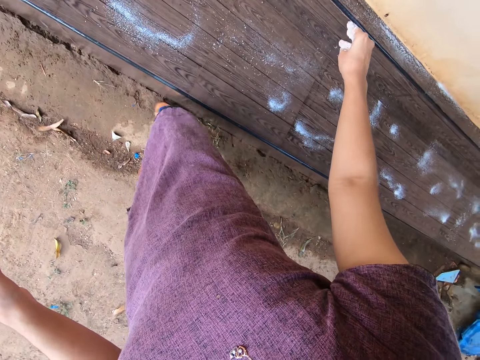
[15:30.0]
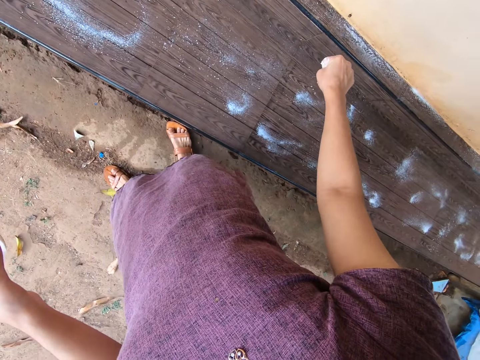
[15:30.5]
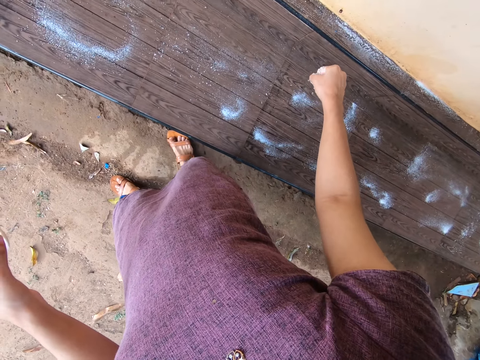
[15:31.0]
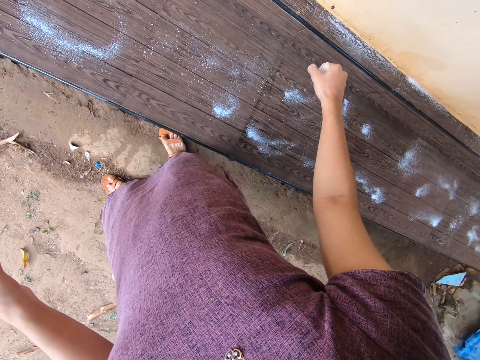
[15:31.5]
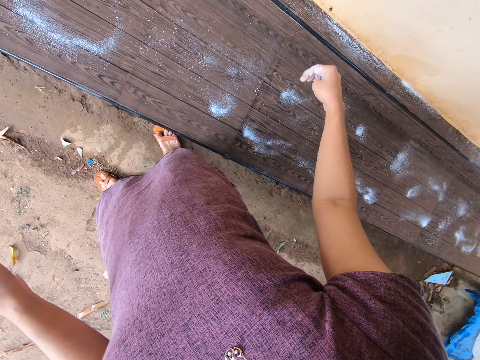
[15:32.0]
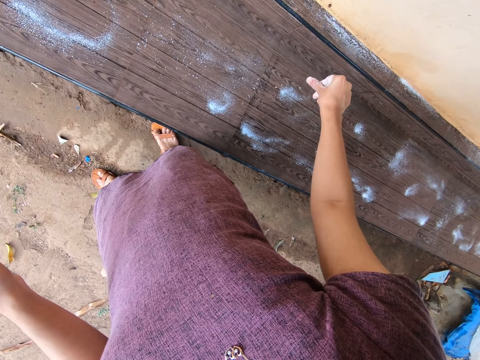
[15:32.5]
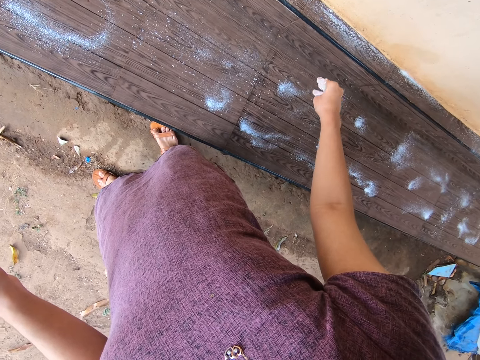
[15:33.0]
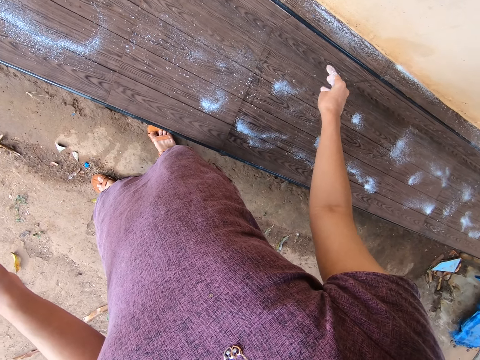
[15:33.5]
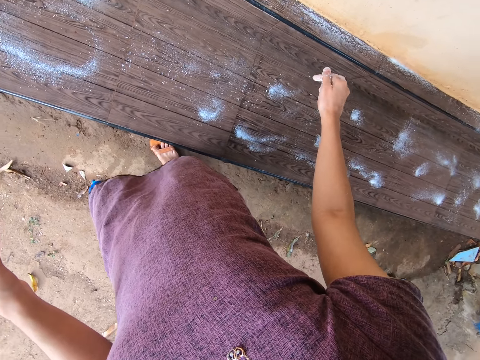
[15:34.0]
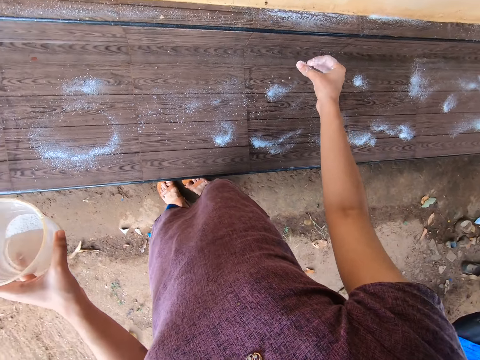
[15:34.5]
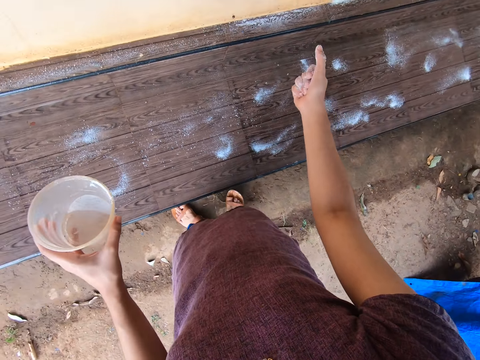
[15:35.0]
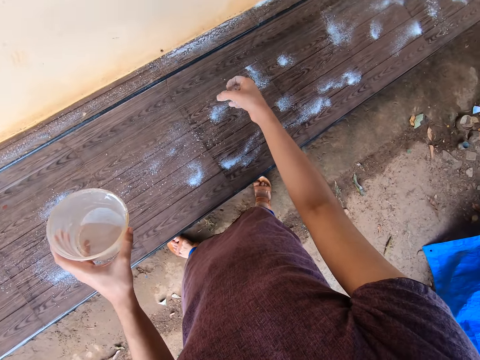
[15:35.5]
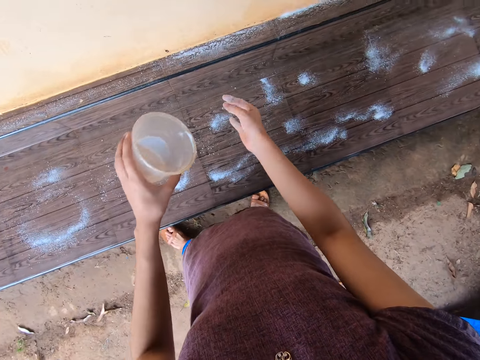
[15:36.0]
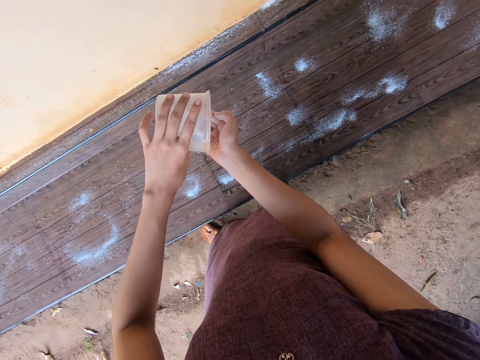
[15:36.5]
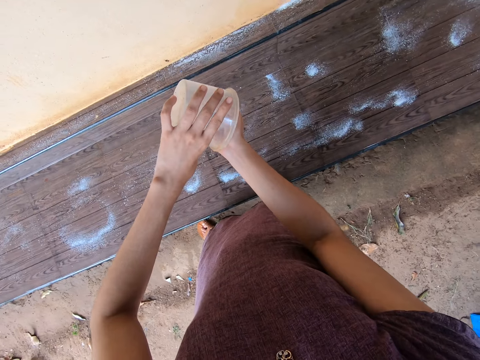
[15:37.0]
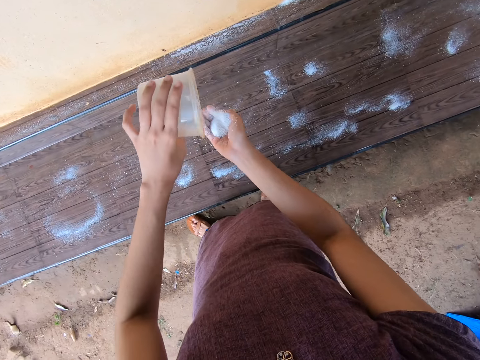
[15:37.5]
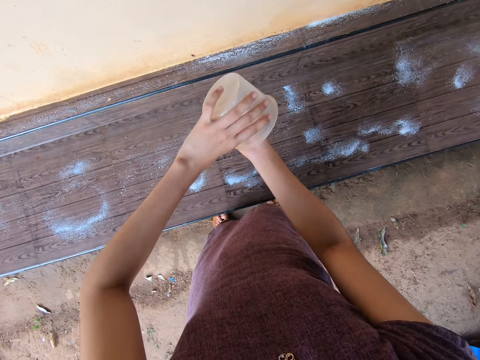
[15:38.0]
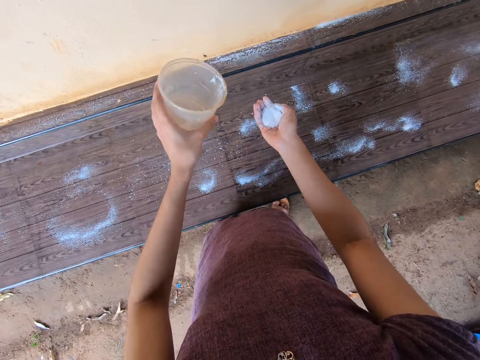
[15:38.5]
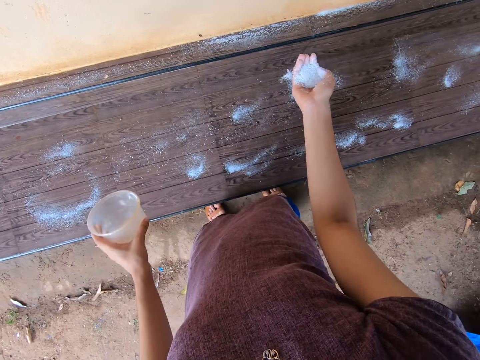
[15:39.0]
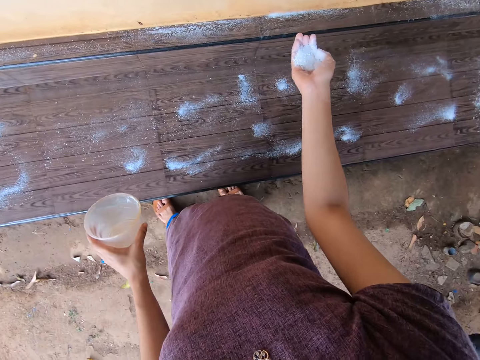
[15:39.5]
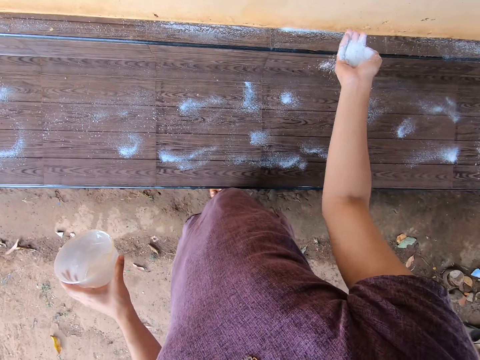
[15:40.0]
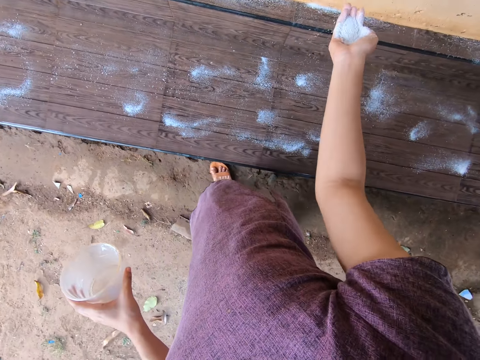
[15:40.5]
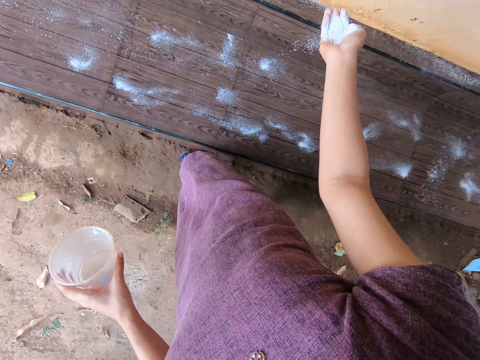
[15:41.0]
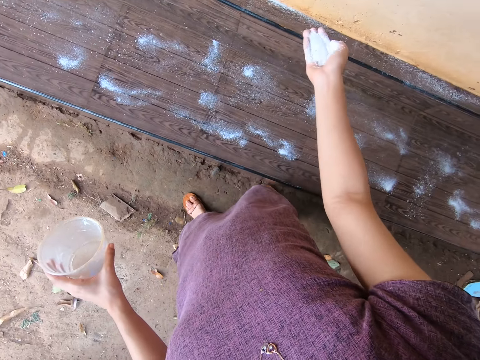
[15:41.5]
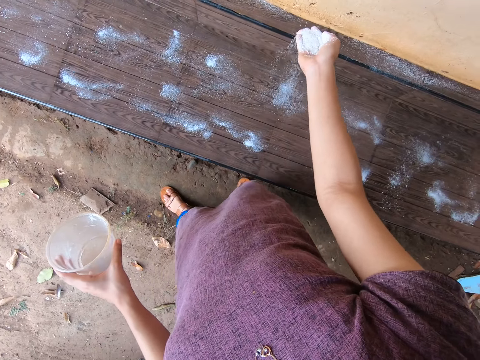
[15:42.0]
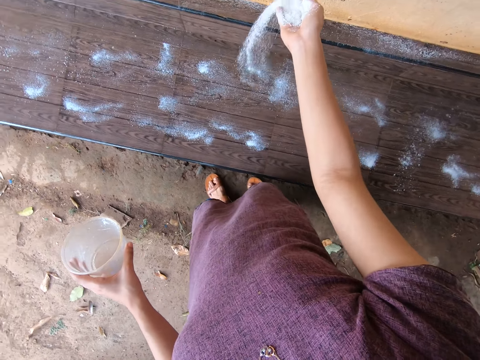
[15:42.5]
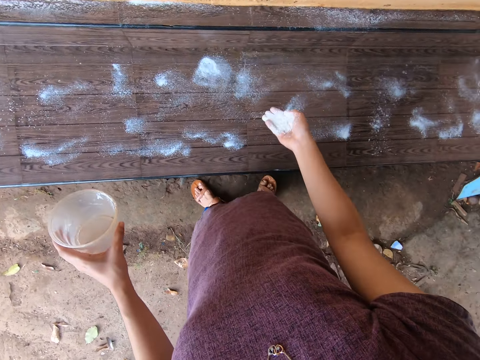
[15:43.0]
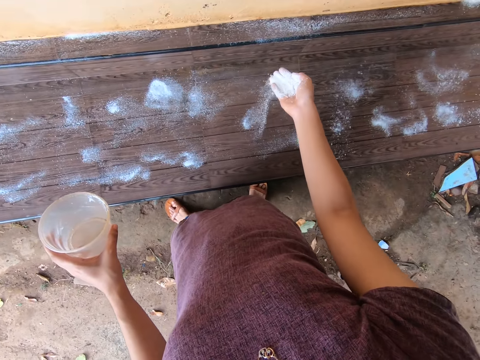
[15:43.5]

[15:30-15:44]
The camera wearer pours detergent from the cup in her left hand into her right hand. She scatters the detergent onto the slab of tiles with her right hand.

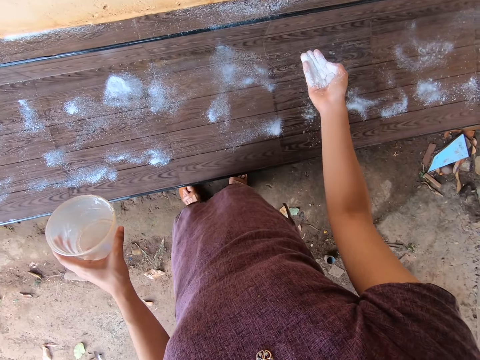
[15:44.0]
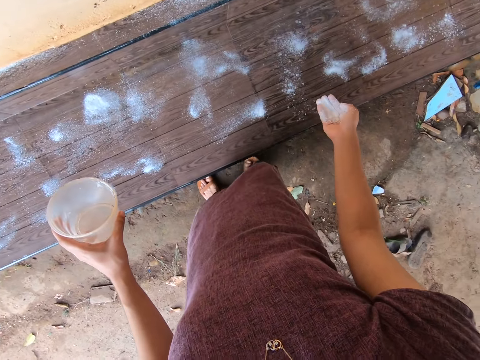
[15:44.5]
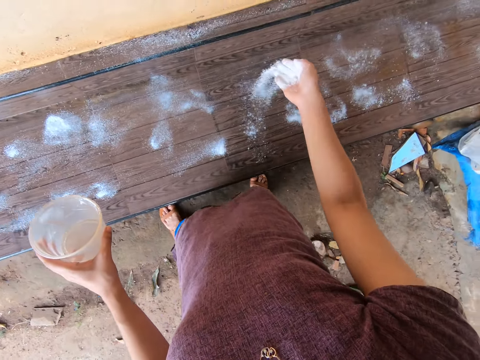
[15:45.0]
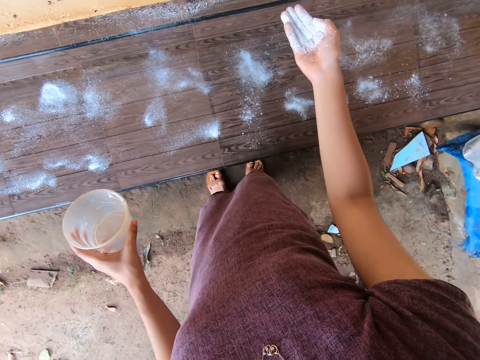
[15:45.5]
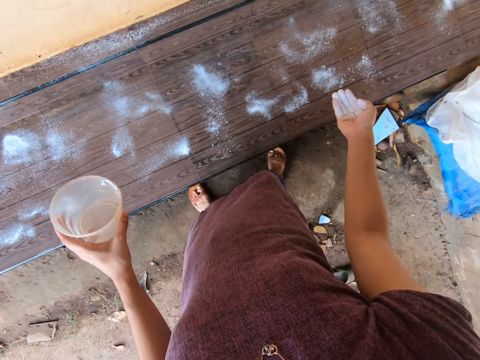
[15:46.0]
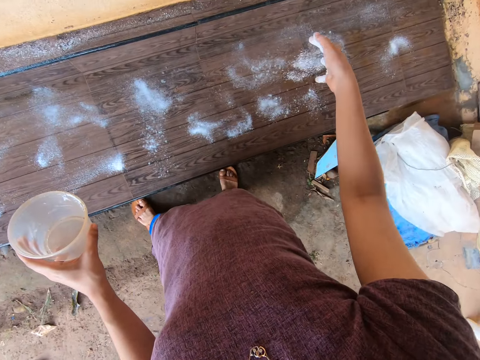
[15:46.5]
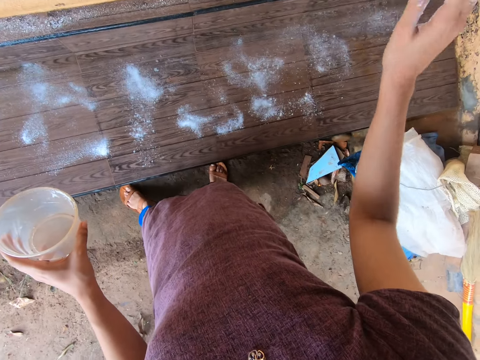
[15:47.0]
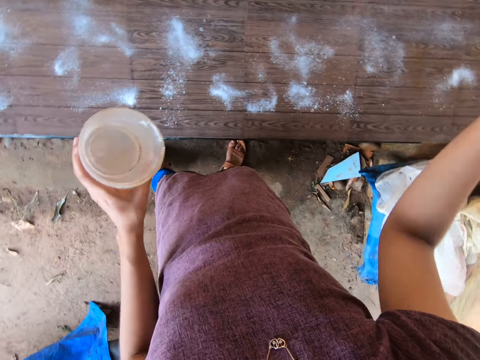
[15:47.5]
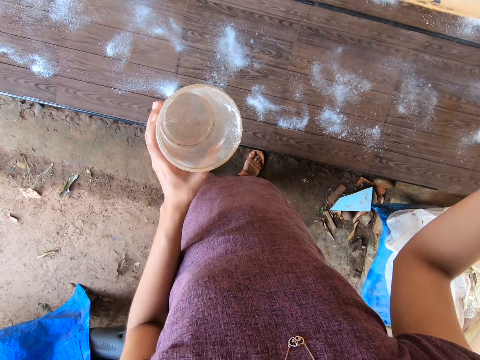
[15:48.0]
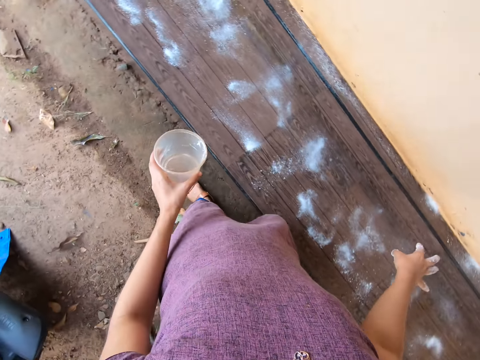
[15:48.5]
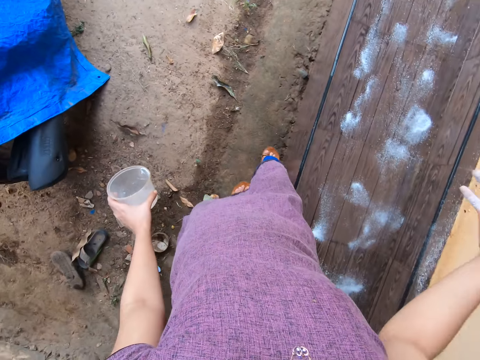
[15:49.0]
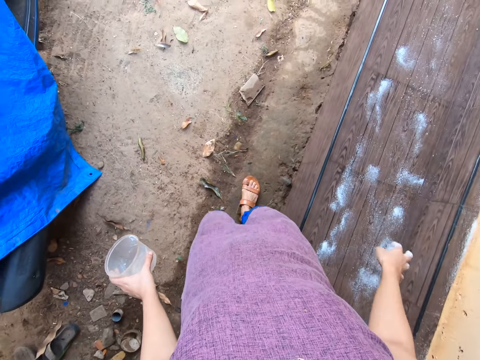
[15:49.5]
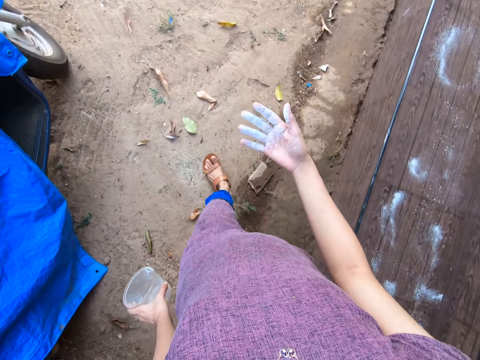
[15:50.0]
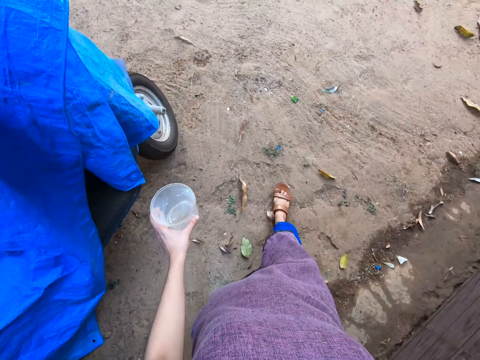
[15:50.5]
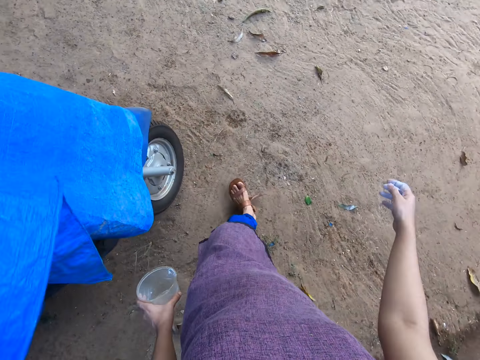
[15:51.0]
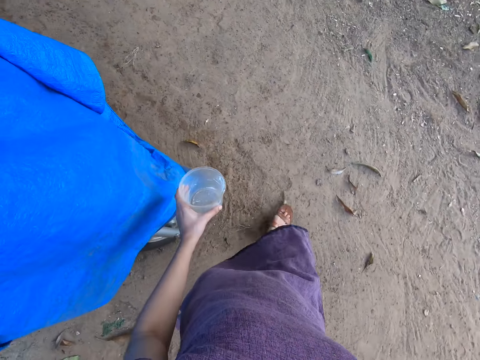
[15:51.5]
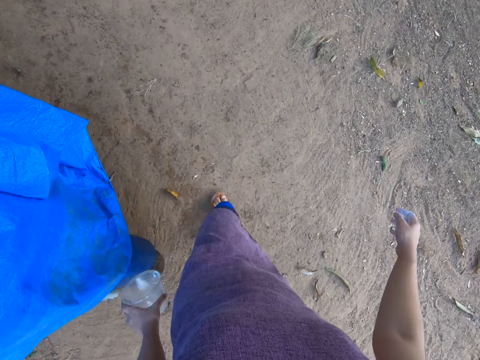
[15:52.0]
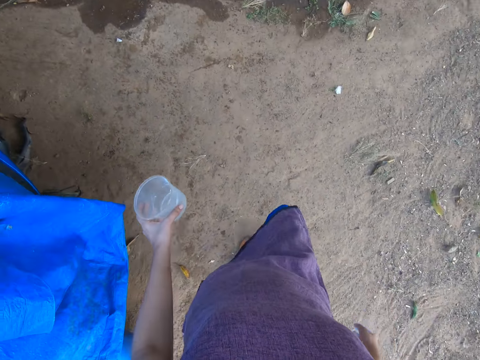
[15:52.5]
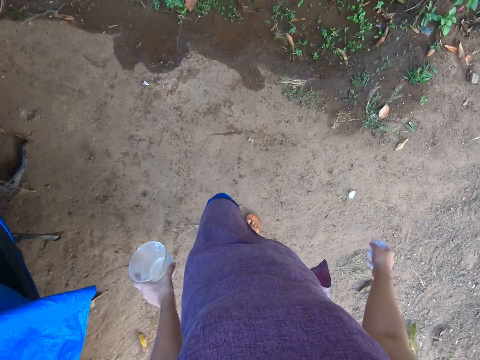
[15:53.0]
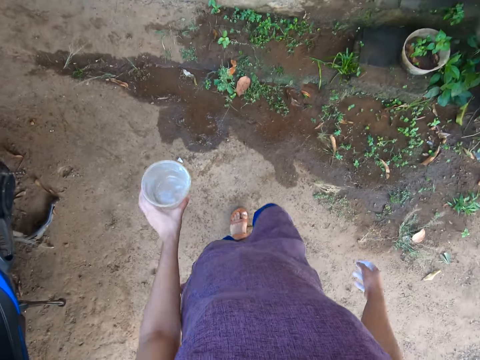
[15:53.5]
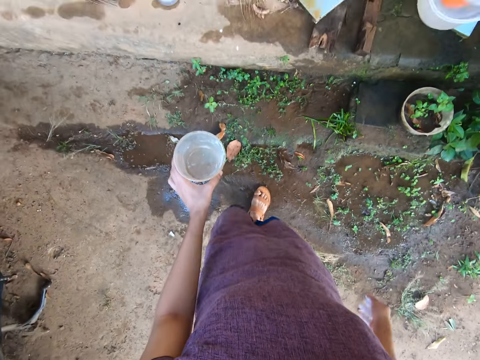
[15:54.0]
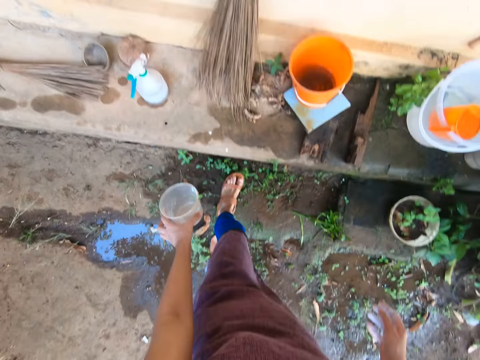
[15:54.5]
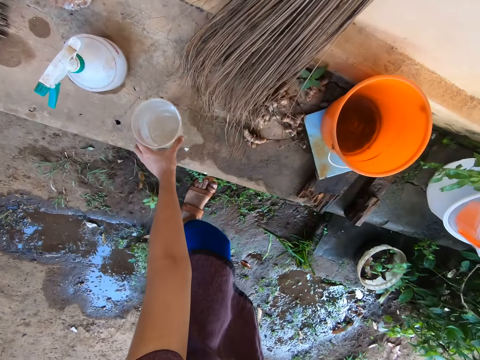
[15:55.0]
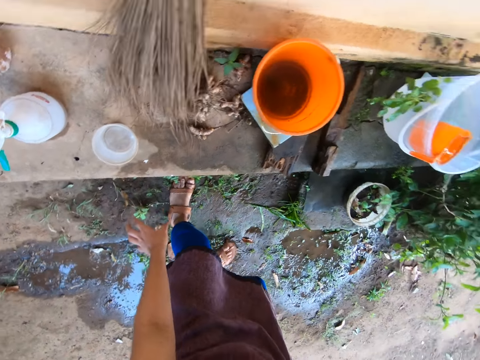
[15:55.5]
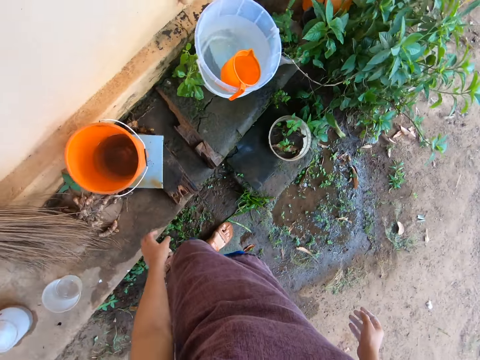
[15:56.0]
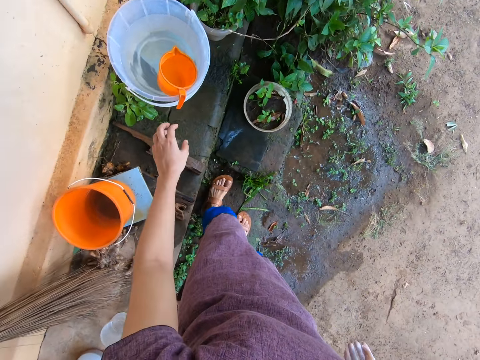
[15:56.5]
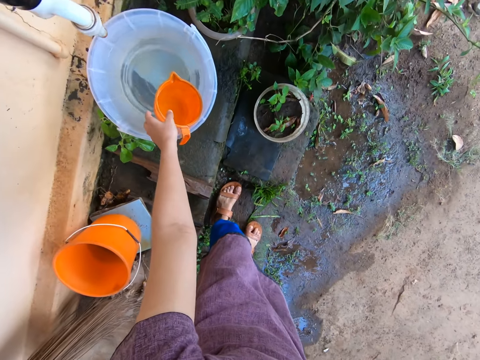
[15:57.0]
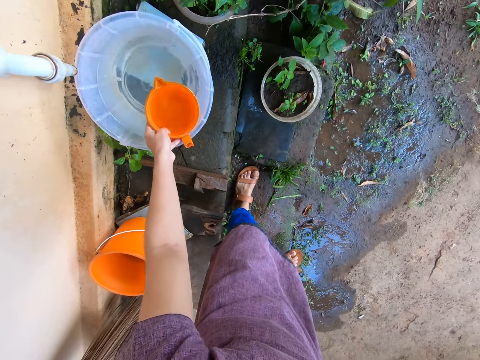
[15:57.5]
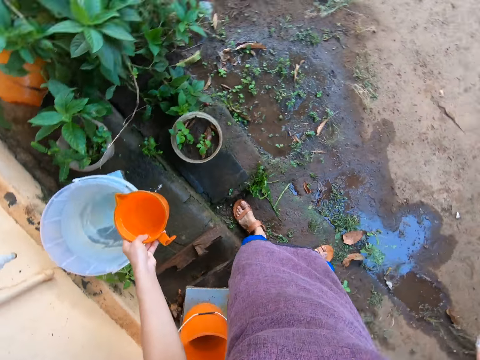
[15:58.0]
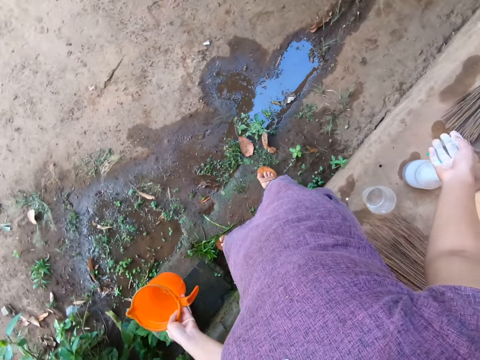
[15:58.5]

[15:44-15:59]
The camera wearer dusts detergent off the fingers of her right hand. She walks in the compound. She drops the cup on a concrete slab with her left hand. She lifts the cup of water from a bucket on the ground.
